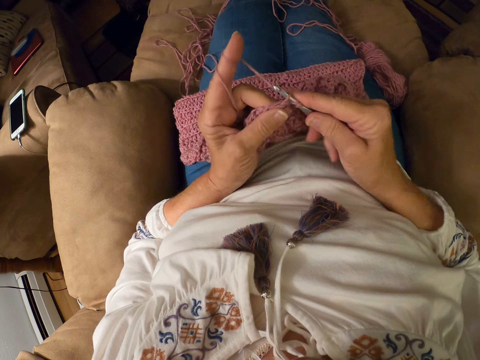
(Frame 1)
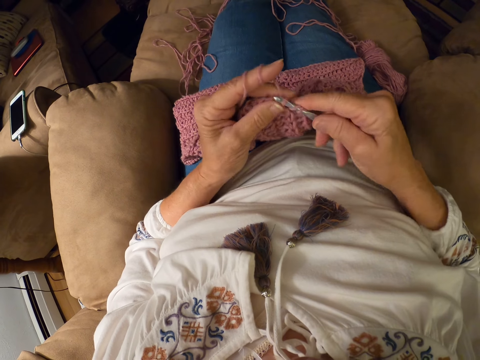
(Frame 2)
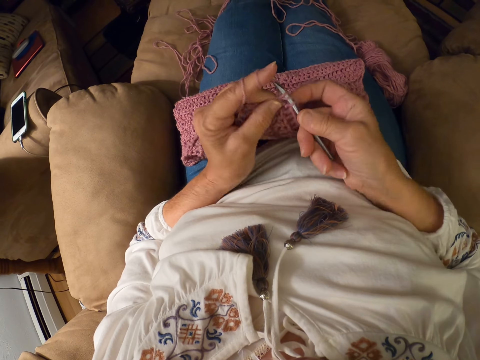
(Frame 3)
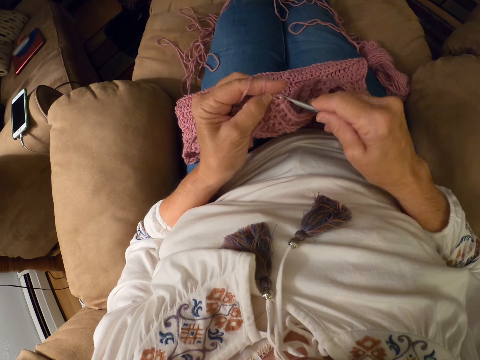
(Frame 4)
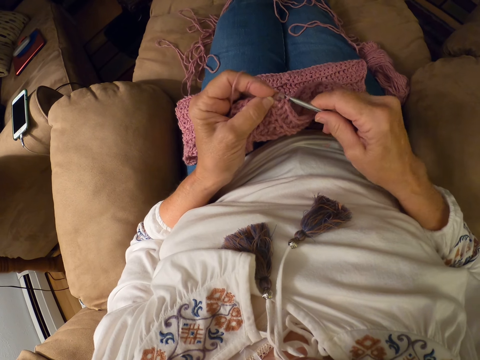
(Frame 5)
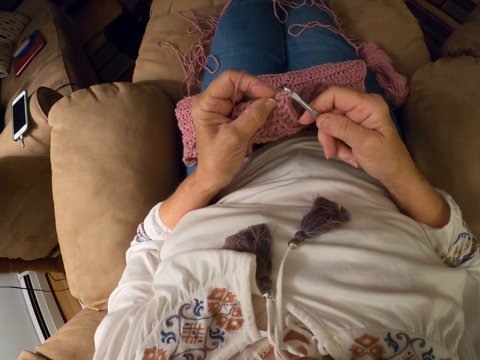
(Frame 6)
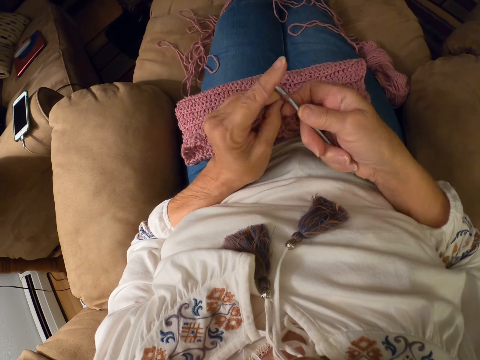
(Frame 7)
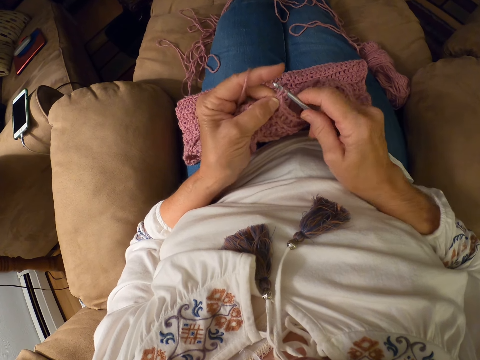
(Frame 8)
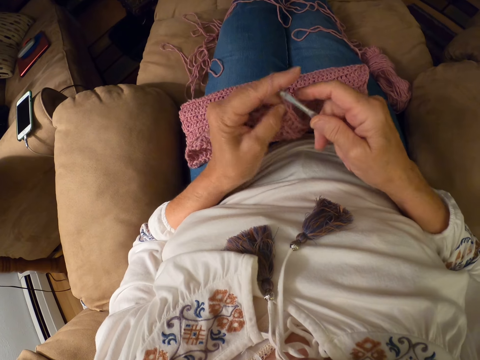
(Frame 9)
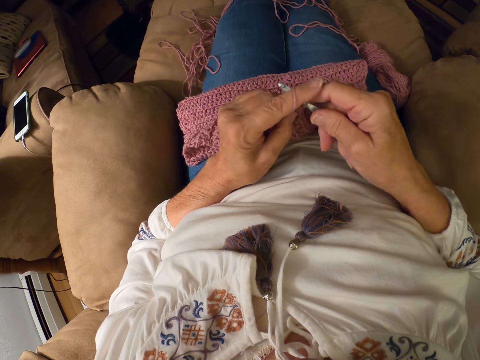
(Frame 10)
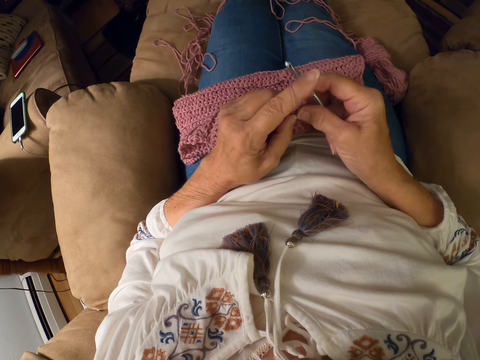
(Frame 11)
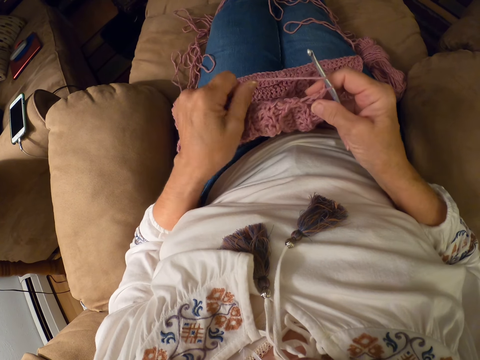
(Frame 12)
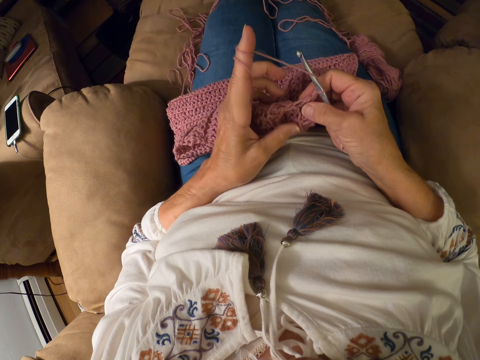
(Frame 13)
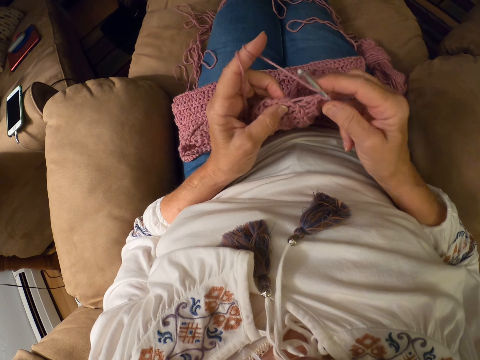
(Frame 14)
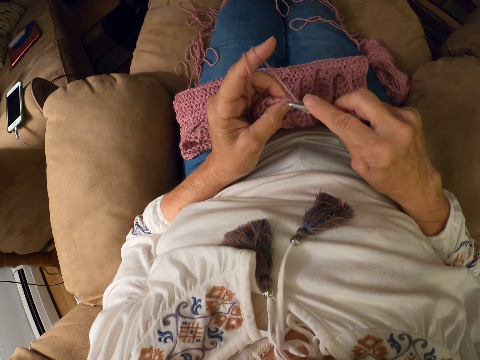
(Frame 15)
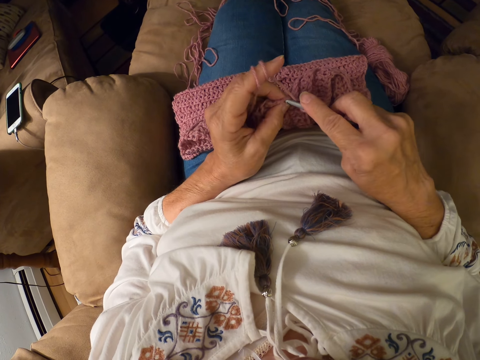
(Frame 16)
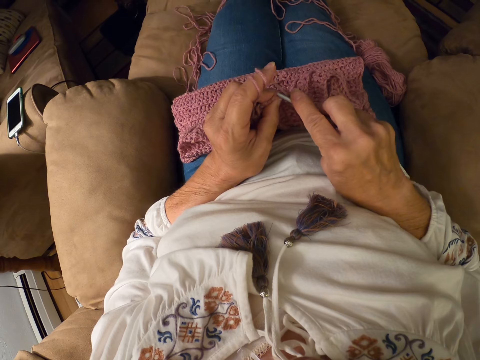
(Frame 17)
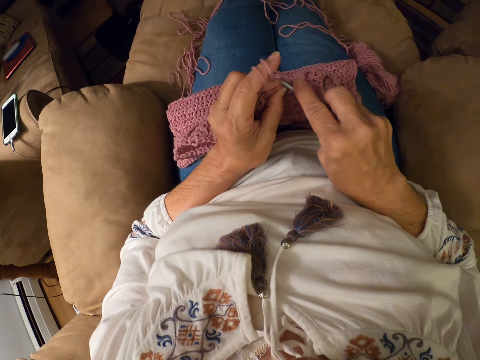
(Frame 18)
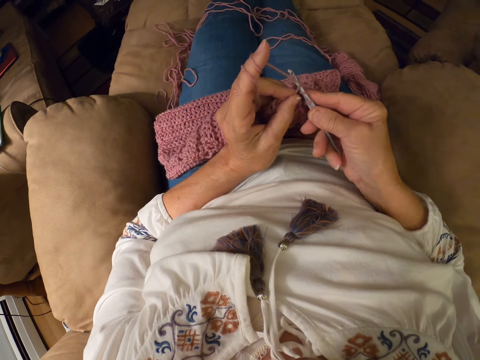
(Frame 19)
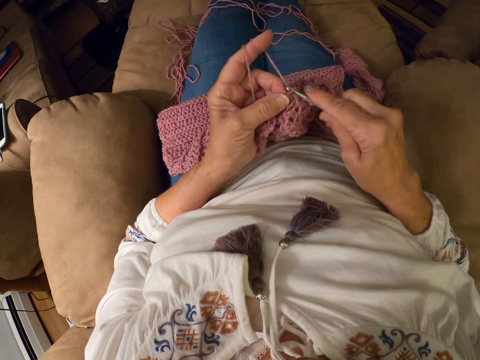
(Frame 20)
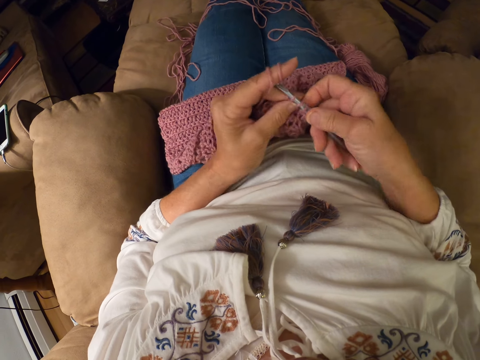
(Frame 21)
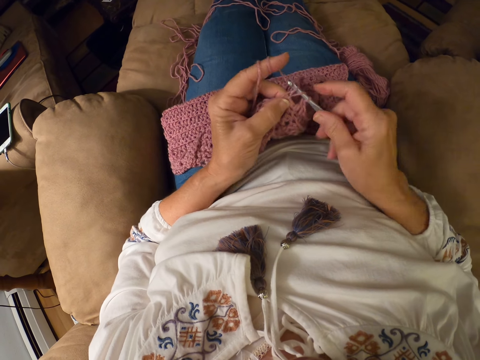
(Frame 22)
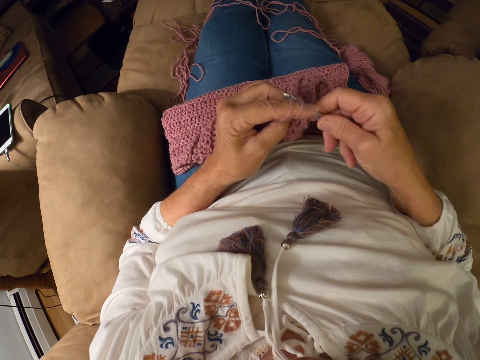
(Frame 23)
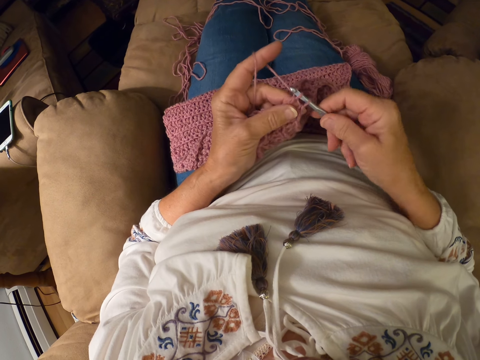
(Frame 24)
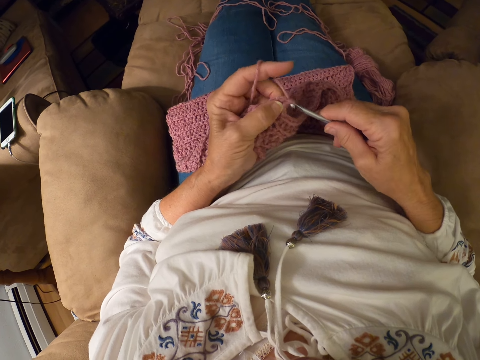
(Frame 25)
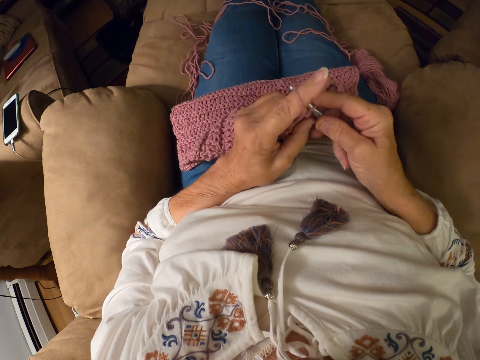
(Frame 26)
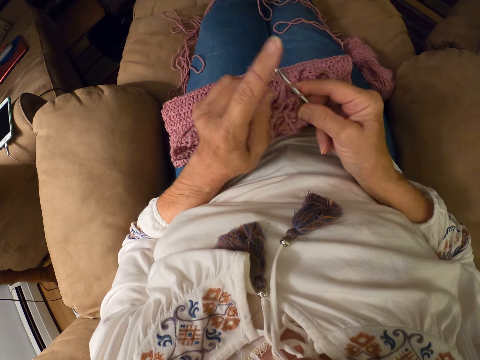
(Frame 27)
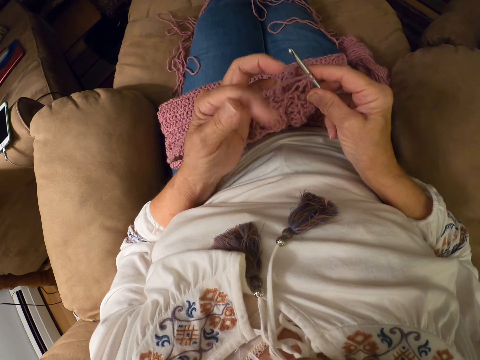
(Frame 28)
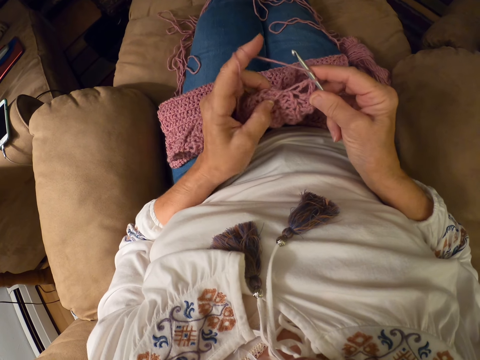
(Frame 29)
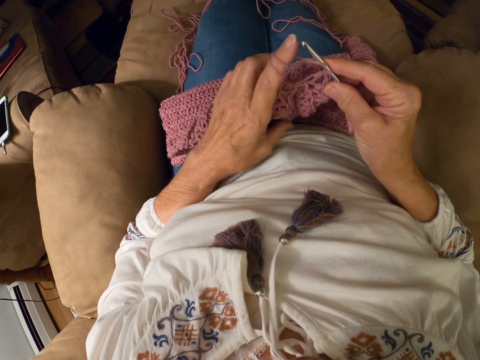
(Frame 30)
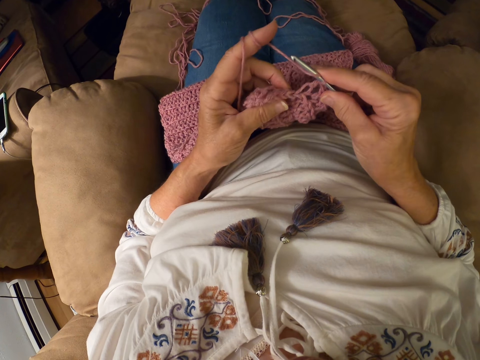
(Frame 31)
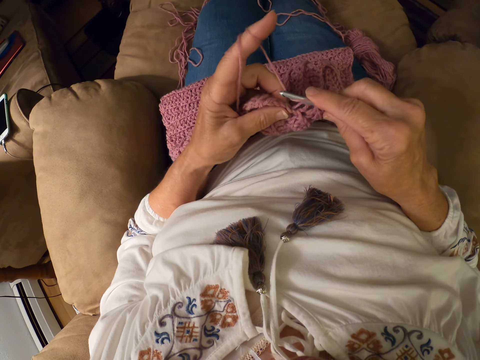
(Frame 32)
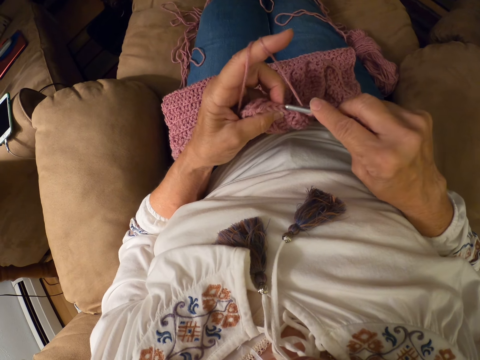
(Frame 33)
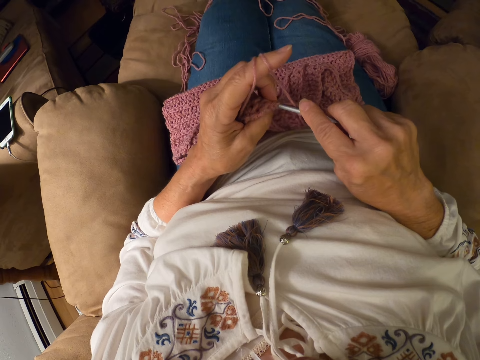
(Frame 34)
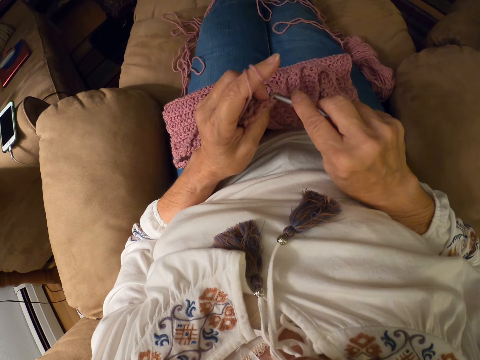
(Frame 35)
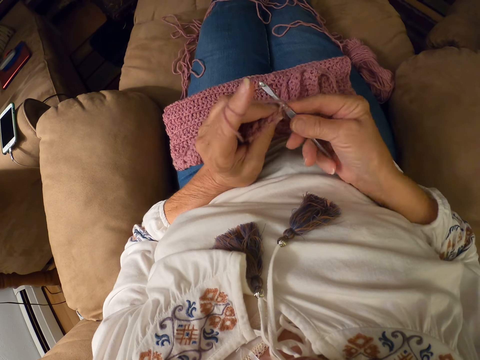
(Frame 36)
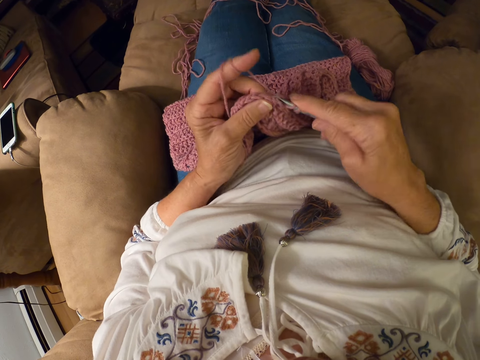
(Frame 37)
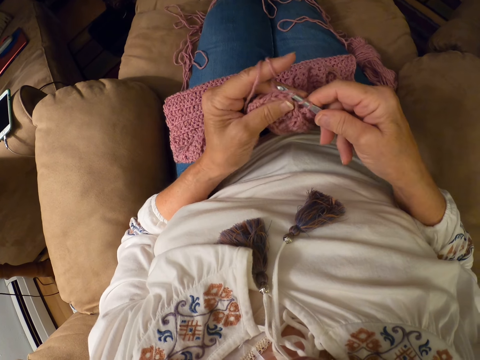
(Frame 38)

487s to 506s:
The camera wearer rolls the yarn around her left index finger. She crochets with the yarn. She rolls the yarn around her left index finger. She crochets with the yarn.

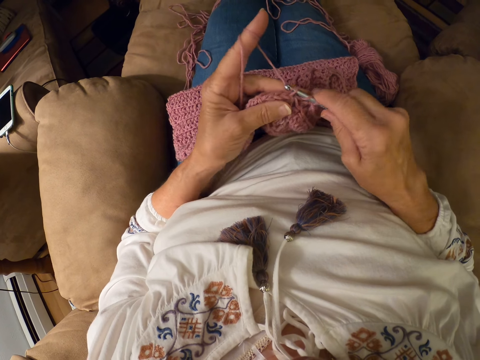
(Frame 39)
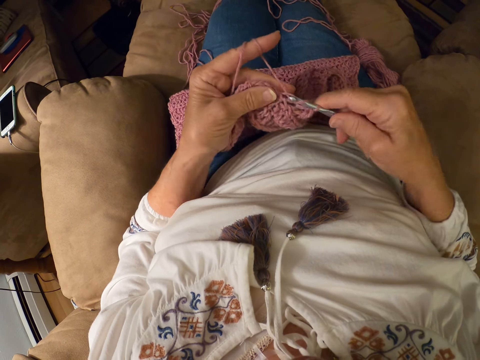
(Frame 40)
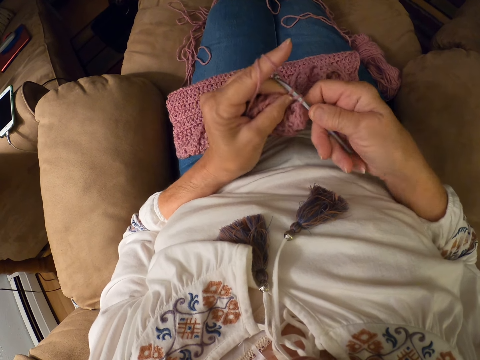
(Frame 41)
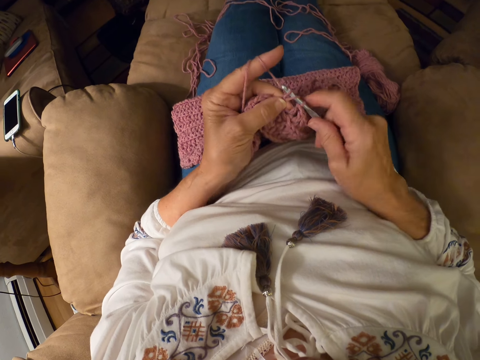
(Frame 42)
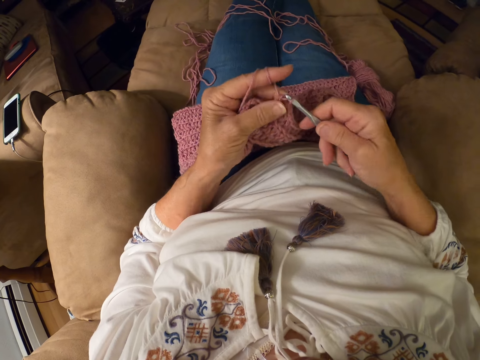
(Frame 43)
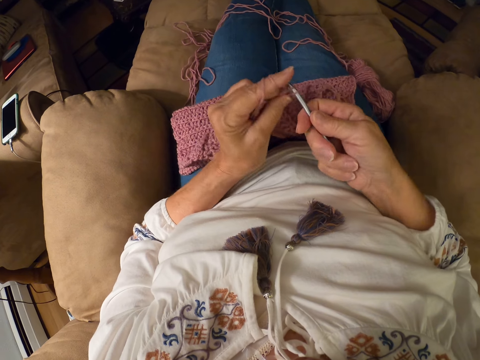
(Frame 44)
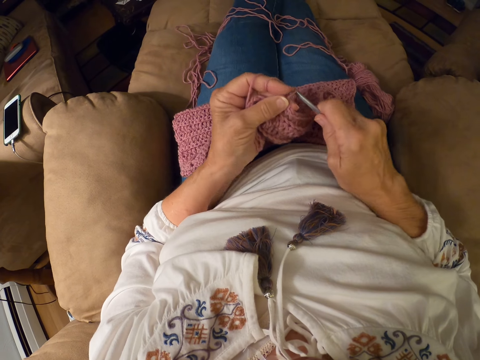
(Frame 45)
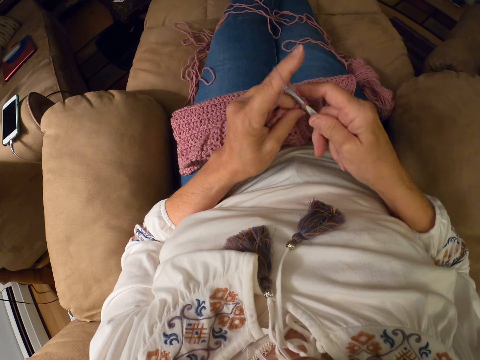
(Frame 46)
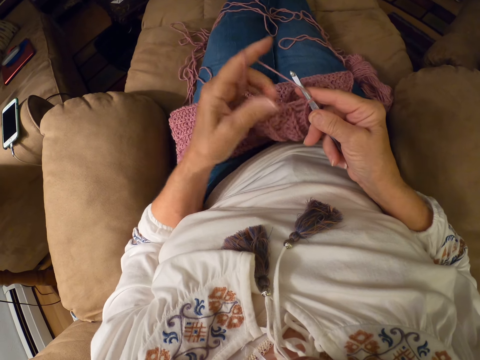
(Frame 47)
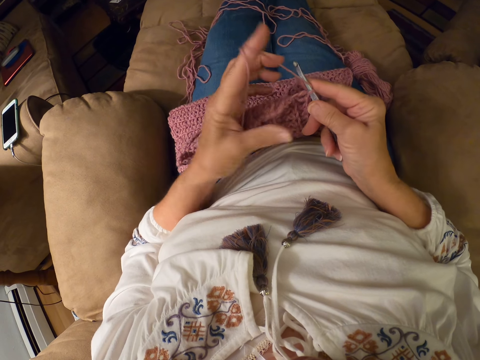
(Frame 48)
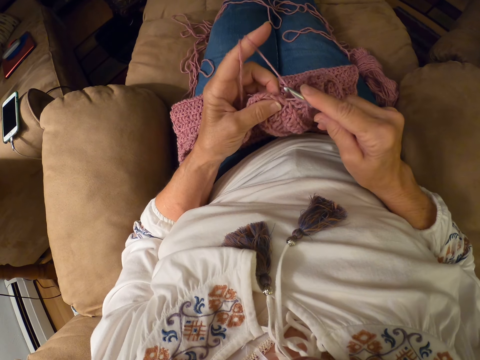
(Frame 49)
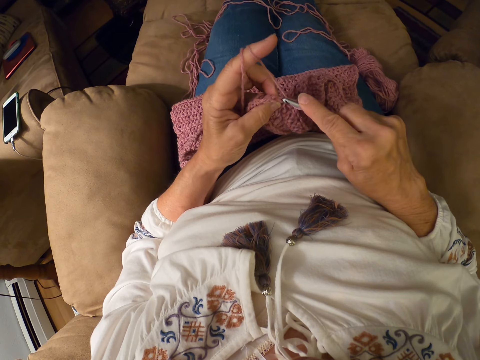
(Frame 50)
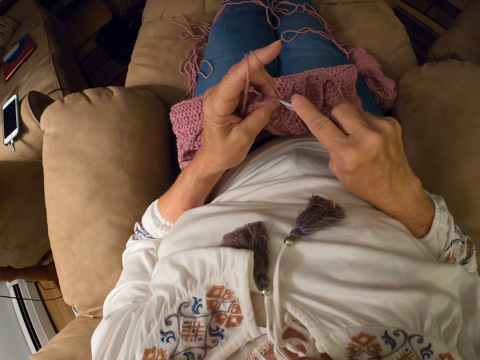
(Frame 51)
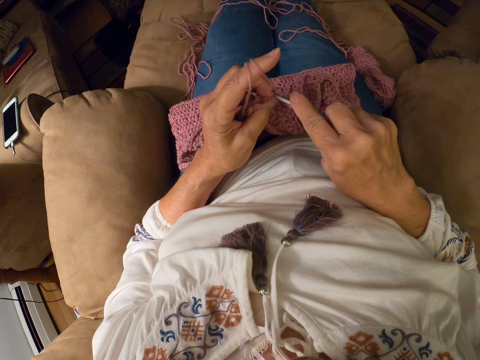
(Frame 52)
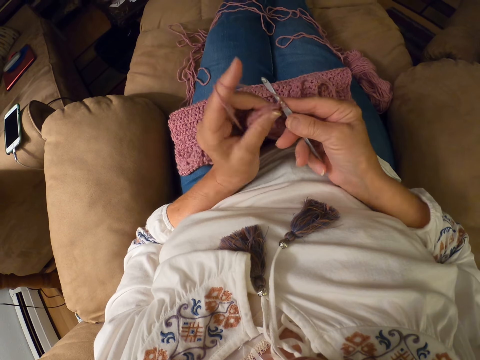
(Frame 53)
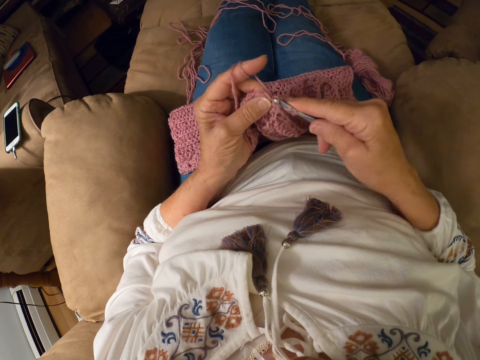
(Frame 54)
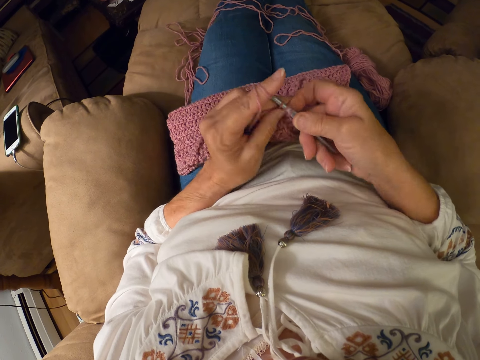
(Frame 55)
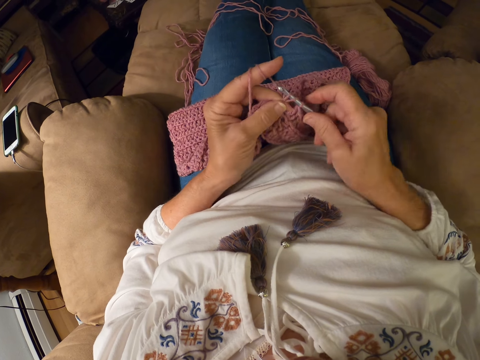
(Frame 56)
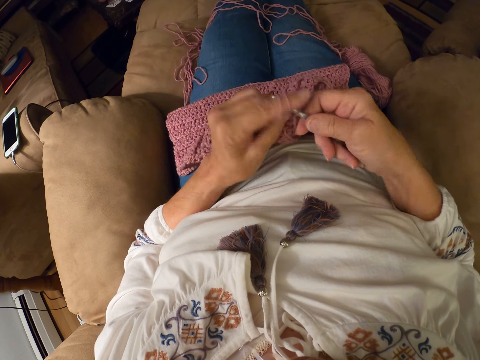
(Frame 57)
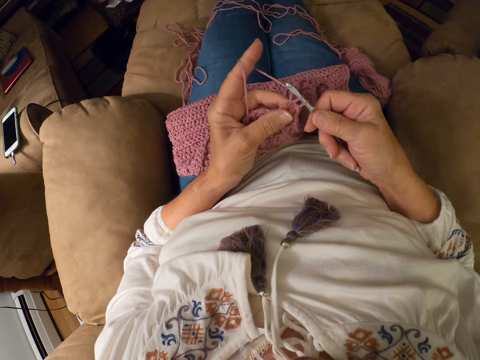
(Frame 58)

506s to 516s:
The camera wearer rolls the yarn around her left index finger. She crochets with the yarn.
